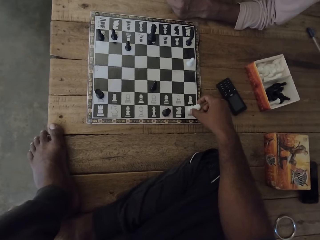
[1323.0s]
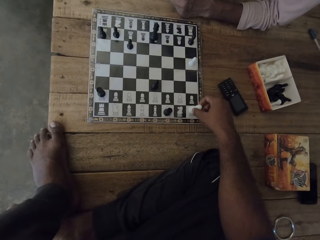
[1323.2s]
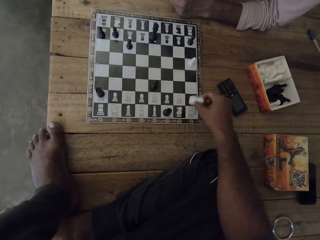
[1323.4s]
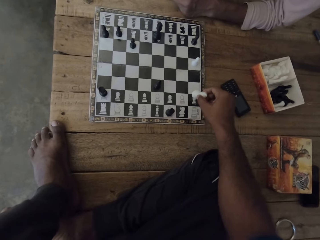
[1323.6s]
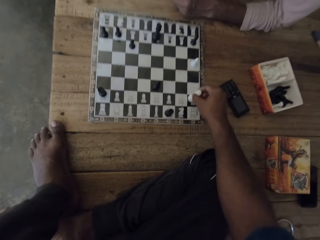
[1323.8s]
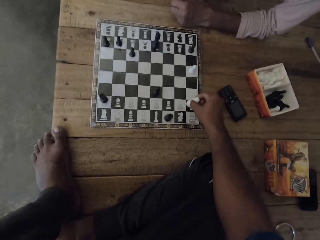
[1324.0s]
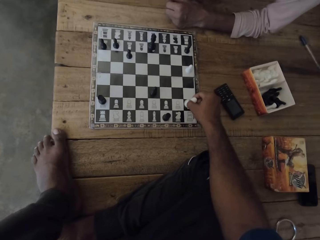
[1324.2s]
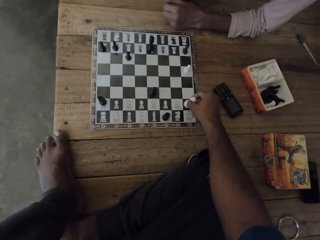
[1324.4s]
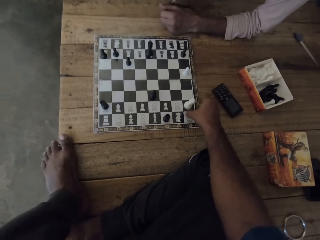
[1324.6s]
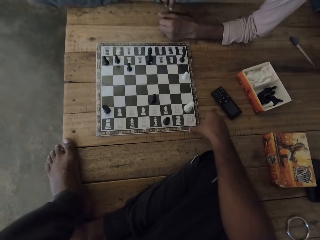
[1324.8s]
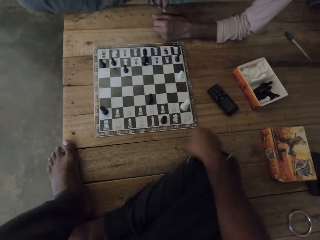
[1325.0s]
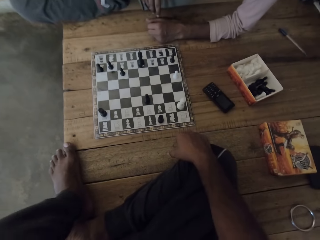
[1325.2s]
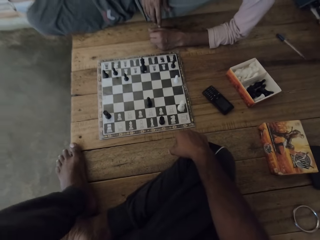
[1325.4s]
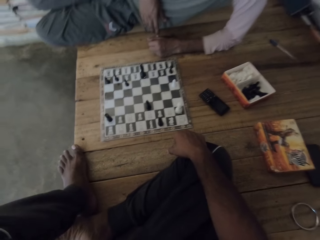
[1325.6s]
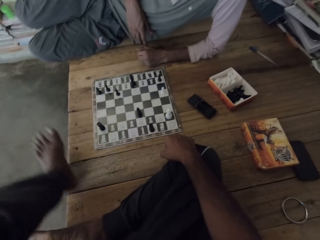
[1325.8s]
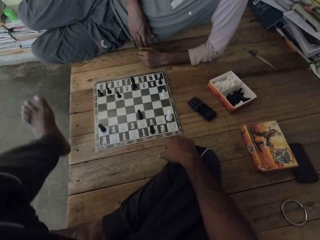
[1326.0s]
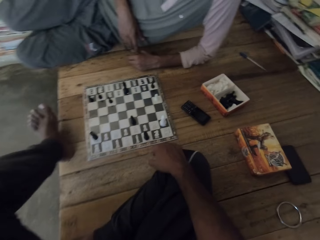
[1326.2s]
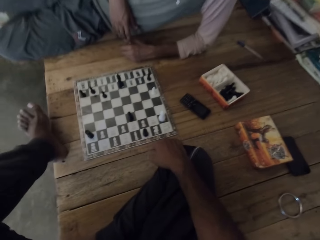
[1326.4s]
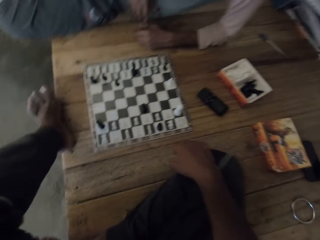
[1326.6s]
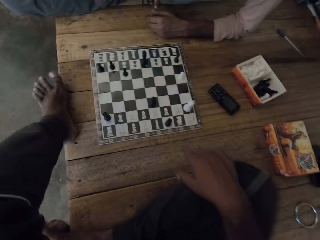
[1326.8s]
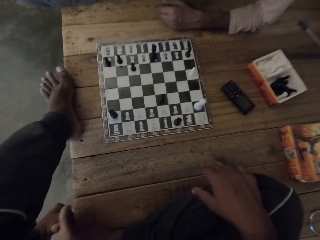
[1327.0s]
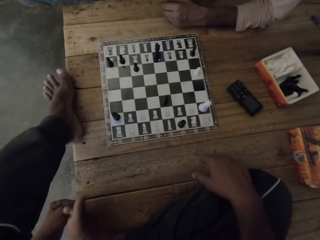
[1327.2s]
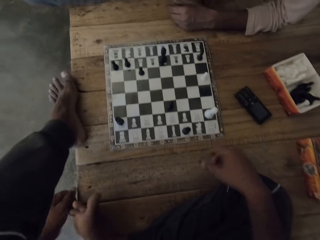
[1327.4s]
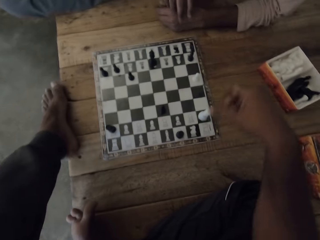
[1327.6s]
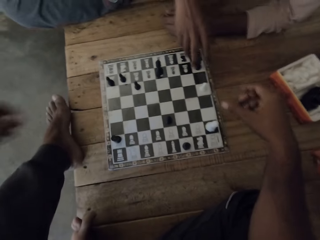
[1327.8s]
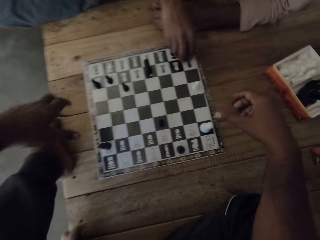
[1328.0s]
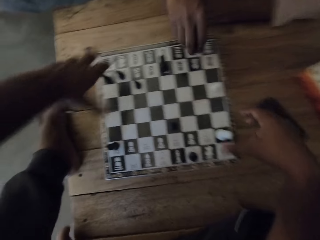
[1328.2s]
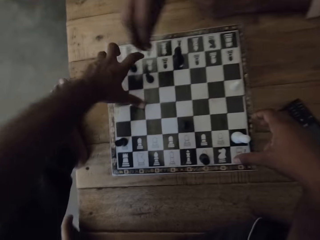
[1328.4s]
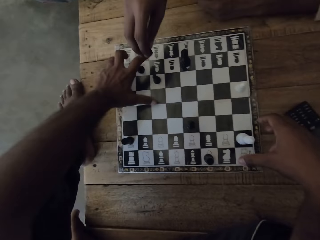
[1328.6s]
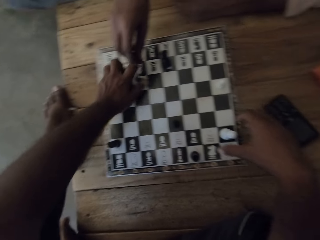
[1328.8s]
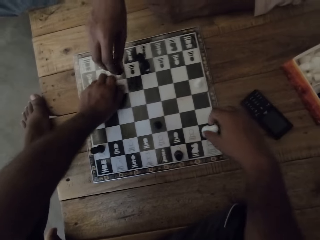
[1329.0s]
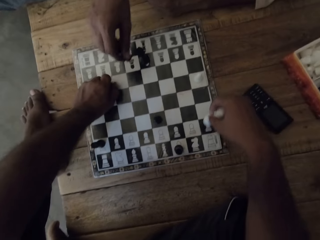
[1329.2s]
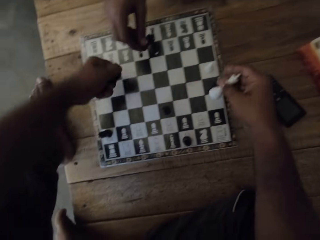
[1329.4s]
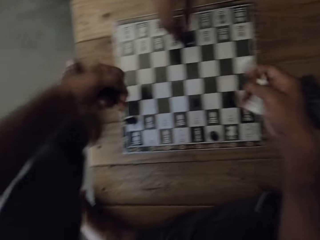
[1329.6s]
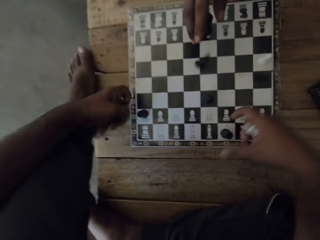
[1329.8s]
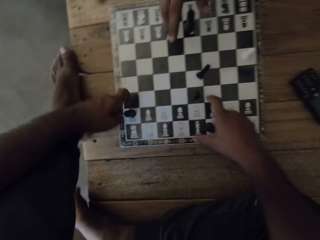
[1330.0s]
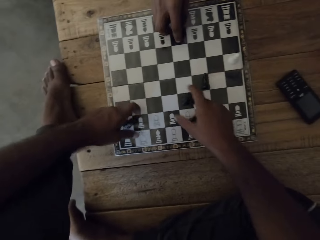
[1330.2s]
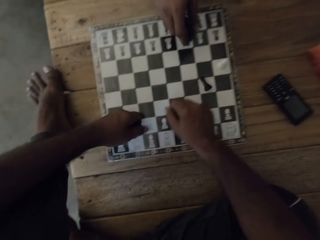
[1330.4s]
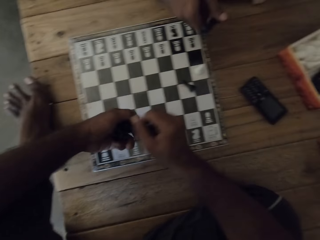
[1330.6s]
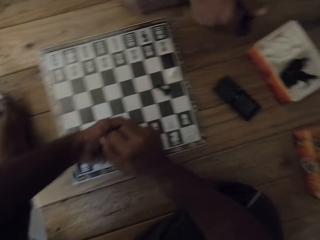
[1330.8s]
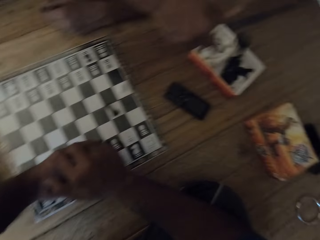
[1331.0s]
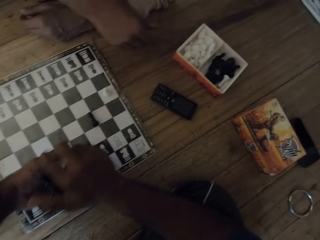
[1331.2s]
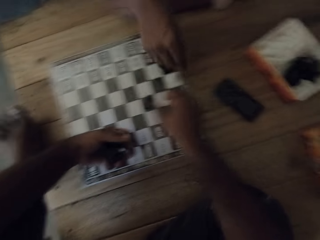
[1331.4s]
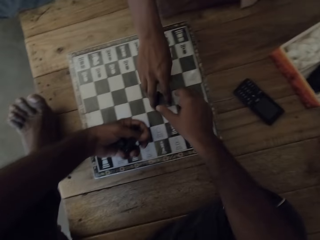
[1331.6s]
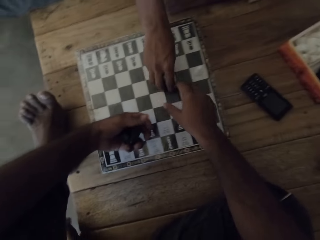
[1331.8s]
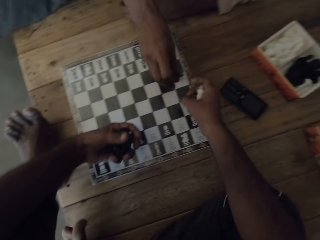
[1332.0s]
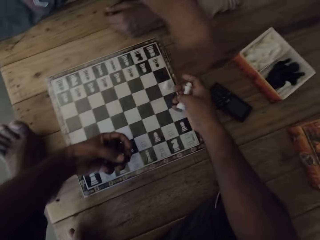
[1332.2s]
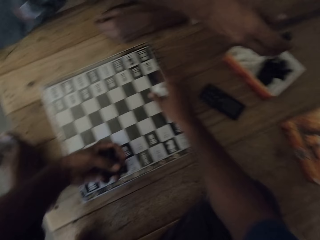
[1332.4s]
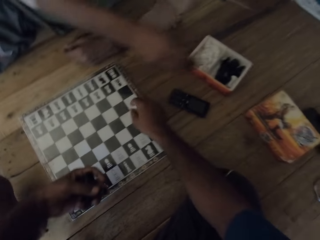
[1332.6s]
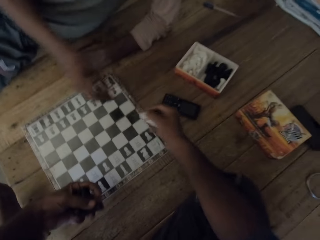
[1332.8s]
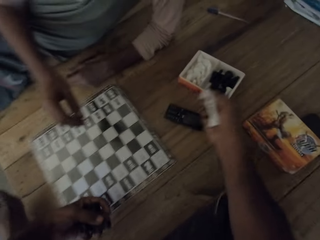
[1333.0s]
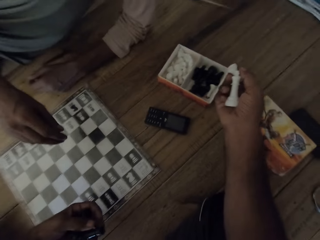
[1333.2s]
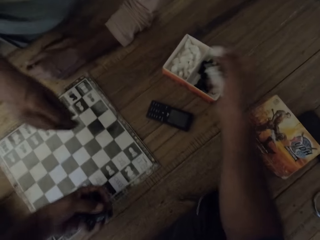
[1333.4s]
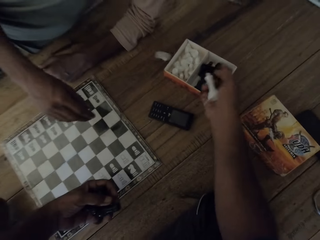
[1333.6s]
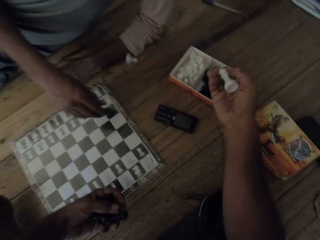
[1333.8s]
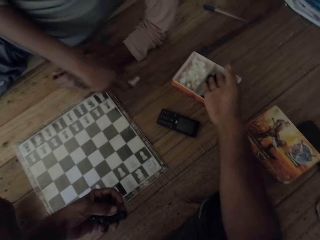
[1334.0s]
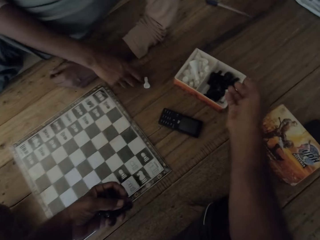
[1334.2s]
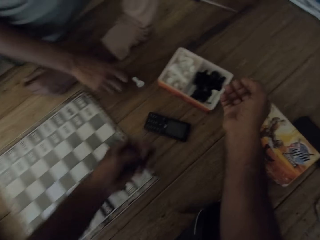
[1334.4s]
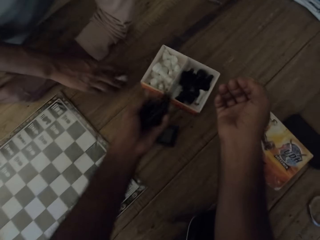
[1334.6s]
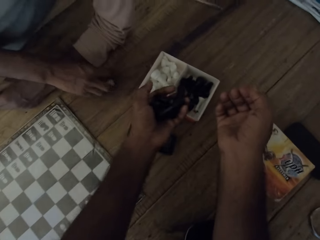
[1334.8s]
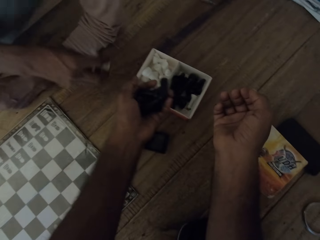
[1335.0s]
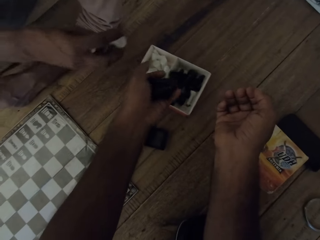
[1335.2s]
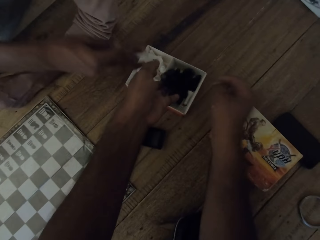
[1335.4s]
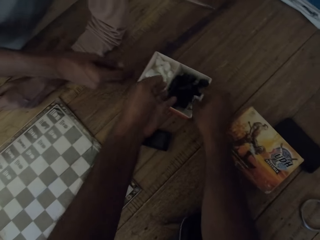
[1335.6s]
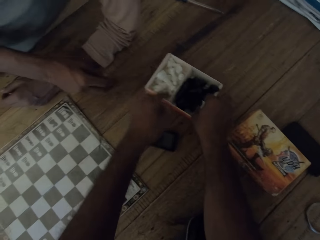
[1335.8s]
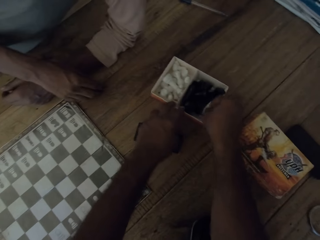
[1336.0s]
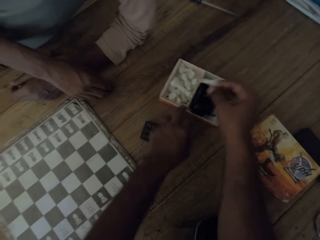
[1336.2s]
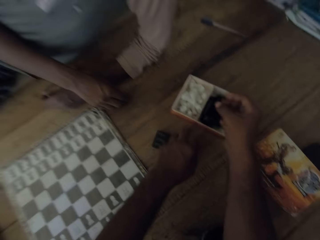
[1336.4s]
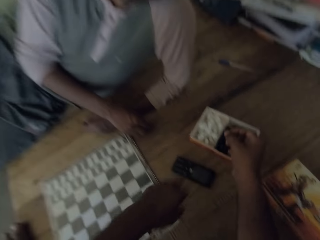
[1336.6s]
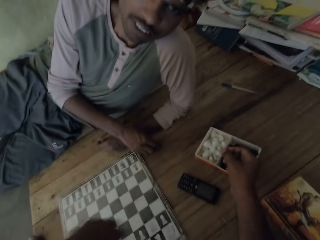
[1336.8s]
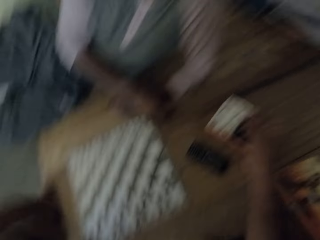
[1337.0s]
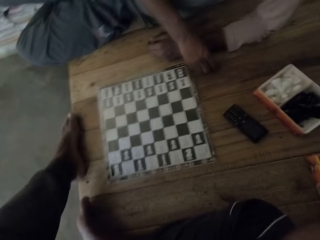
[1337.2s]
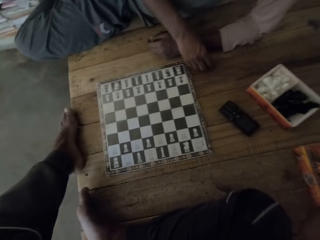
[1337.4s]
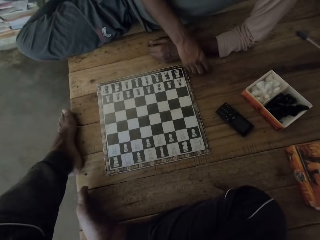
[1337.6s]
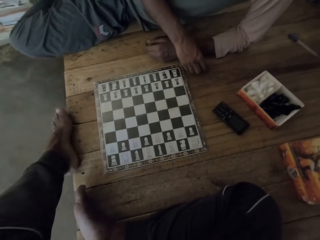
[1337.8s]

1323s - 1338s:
The camera wearer talks to a man. They move the chess piece with the right hand. They move the left foot. They pick up pawns. They hold the chess pieces with the left hand. They pick up the chess piece with both hands. They talk to the man. They hold the chess piece with both hands. The man talks to the camera wearer. The camera wearer throws the pawn. They hold the chess piece with both hands again. They drop the chess piece on the table. They drop the chess piece on the box. They pick up the chess piece with the right hand.

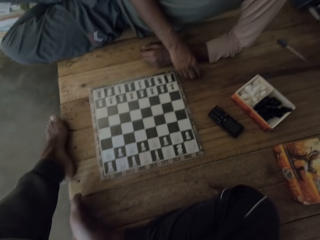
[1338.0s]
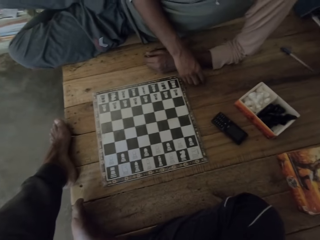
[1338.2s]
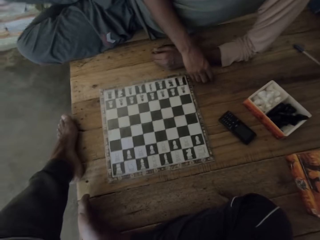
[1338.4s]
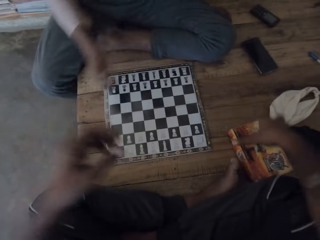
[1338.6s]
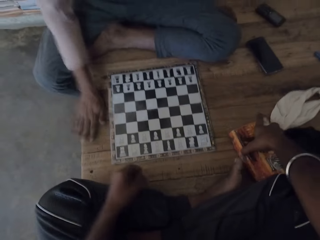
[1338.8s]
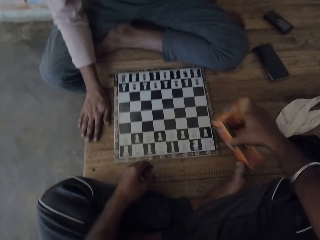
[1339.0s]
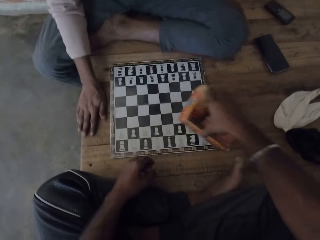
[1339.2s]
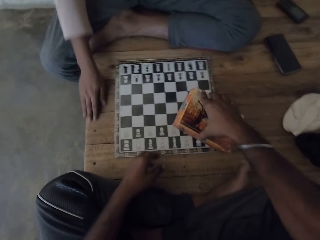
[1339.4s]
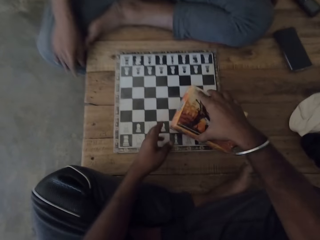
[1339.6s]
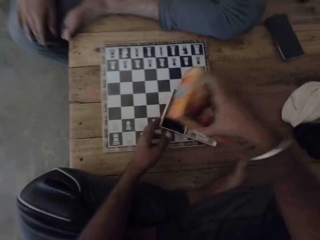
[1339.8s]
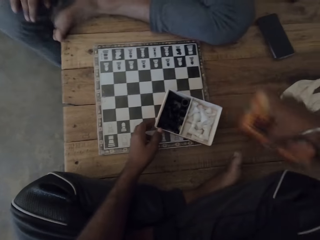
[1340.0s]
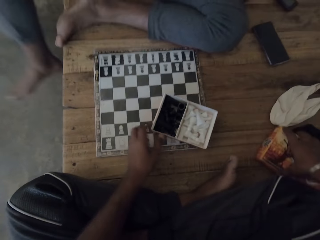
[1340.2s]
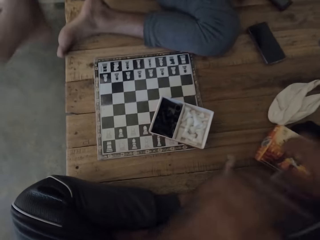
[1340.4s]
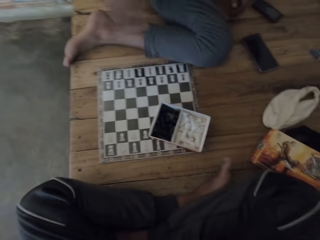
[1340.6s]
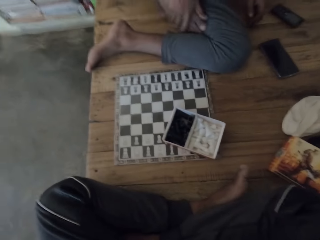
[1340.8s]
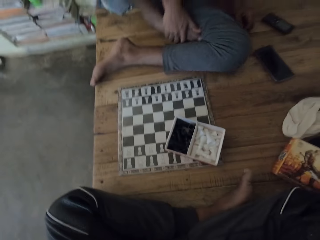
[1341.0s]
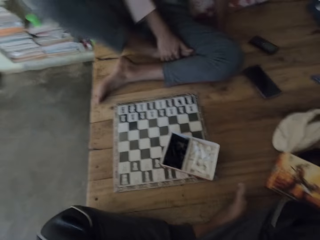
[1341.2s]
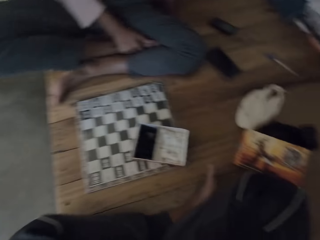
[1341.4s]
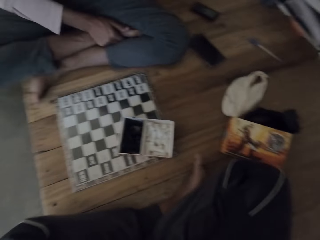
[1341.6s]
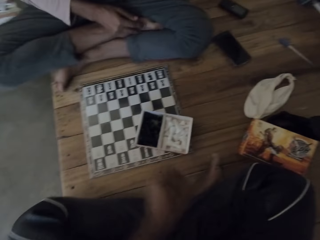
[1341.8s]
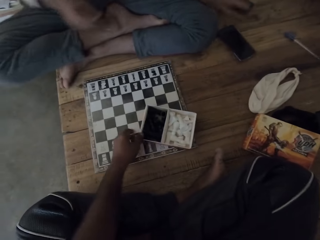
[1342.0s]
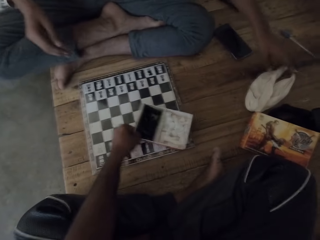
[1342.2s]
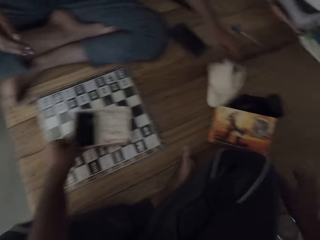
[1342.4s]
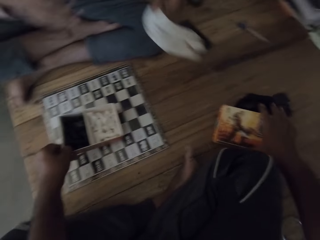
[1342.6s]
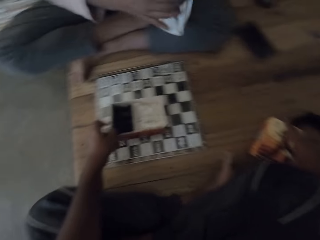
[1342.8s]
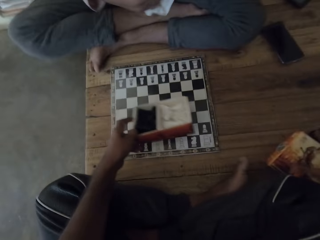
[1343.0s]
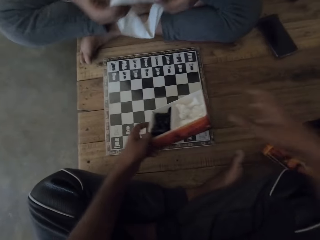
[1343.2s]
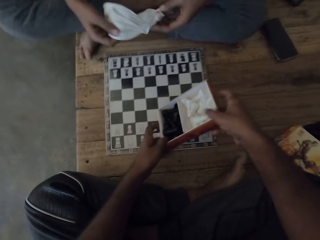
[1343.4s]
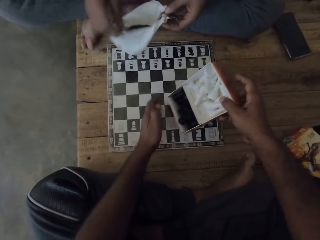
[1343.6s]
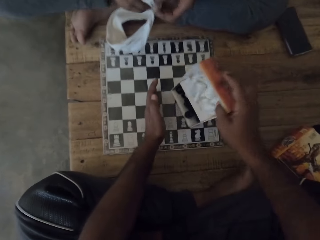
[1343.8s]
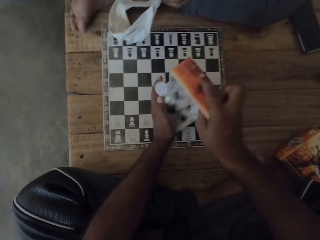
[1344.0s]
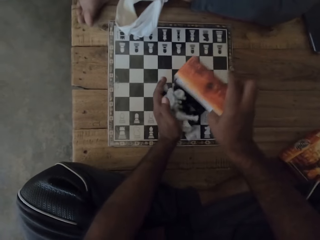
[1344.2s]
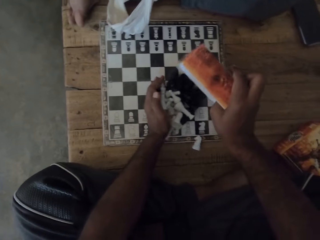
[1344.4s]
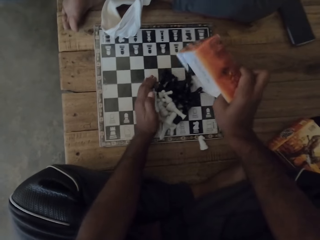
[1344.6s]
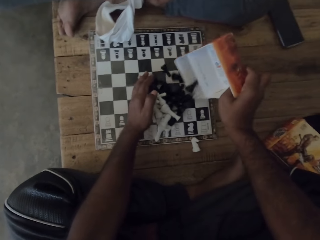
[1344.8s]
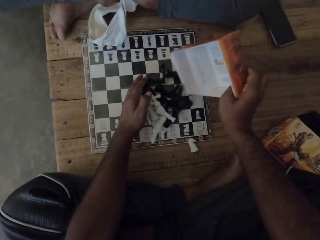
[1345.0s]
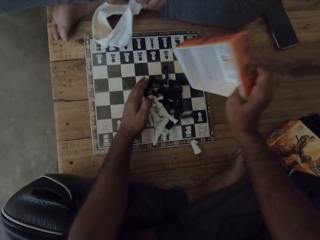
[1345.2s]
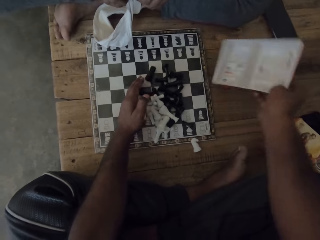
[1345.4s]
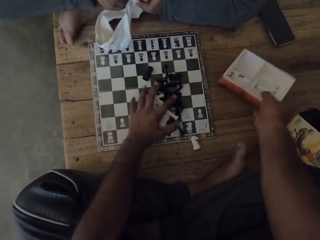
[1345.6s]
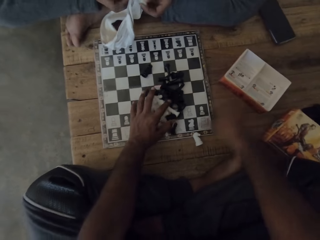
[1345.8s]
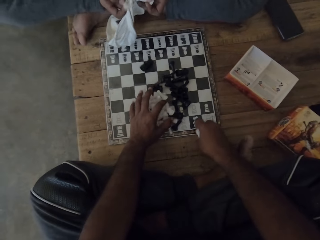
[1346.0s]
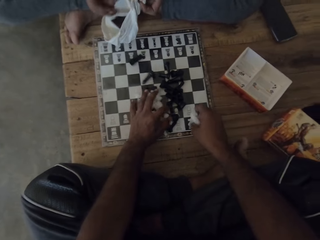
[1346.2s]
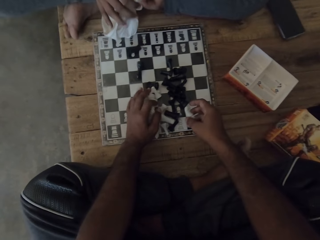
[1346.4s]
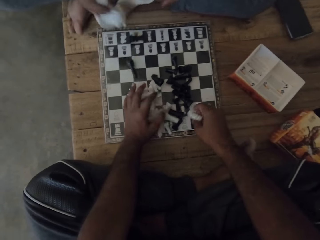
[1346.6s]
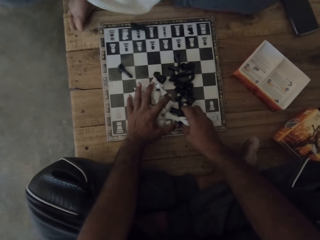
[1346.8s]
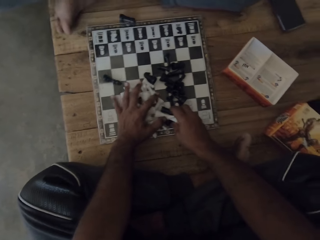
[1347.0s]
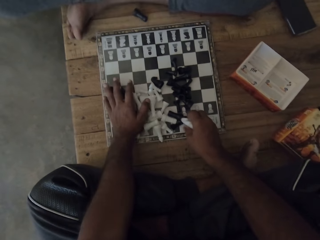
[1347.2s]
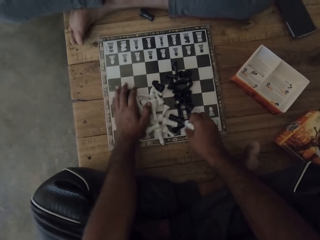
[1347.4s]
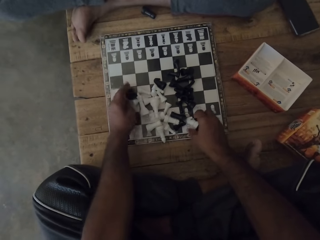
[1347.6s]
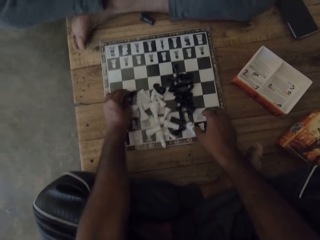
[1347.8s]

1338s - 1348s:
The camera wearer picks up a box. They move both hands. They talk to a man. They open the box with the right hand. They drop the lid. They hold the box with the left hand. They move the box with the left hand. They carry the box with both hands. They pour the chess pieces from the box on the board. The man talks to the camera wearer. The camera wearer holds the chess pieces with both hands.
